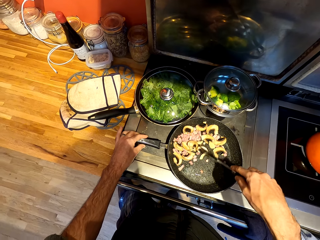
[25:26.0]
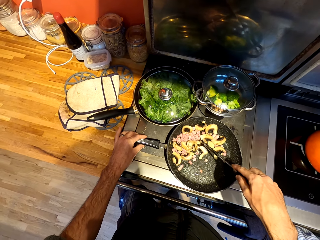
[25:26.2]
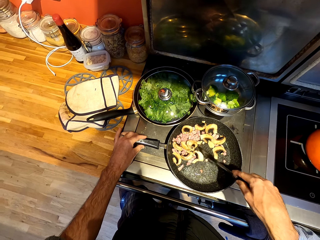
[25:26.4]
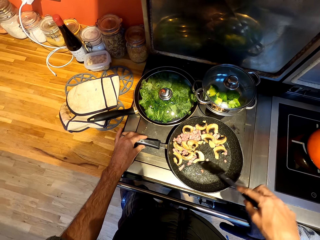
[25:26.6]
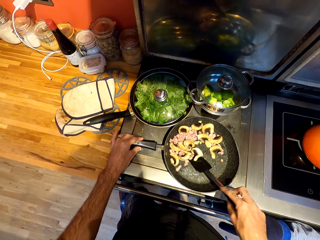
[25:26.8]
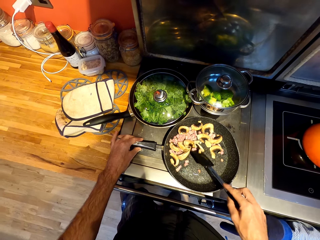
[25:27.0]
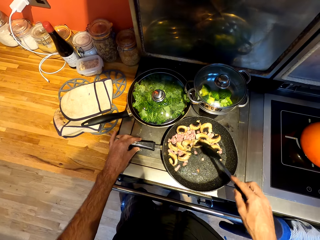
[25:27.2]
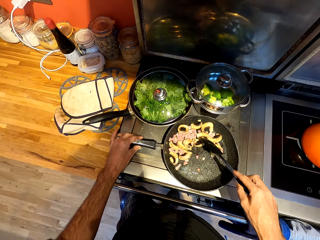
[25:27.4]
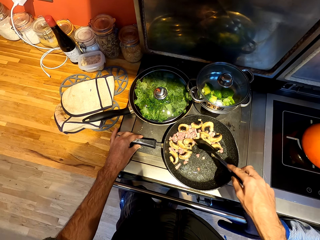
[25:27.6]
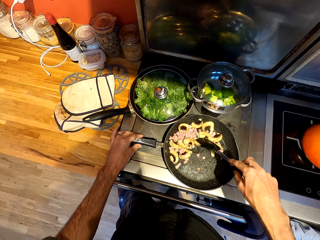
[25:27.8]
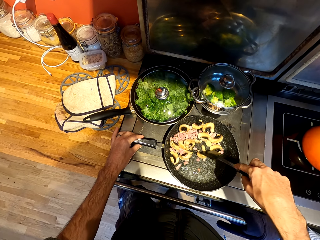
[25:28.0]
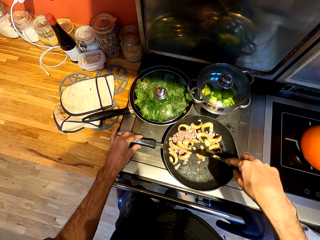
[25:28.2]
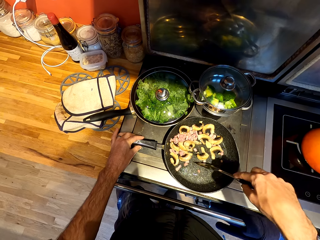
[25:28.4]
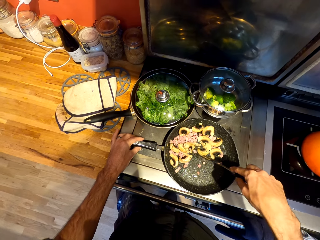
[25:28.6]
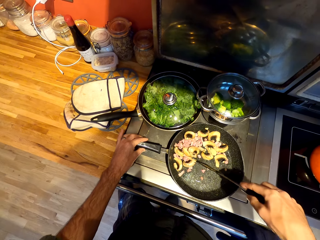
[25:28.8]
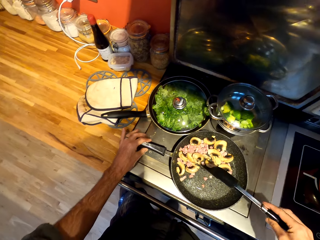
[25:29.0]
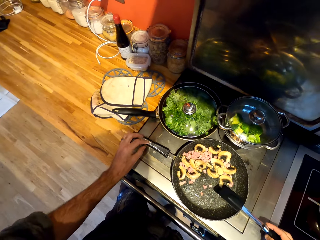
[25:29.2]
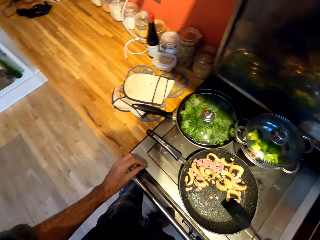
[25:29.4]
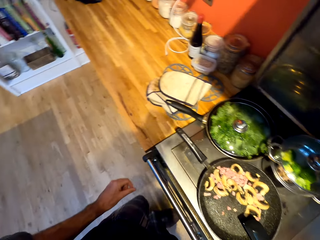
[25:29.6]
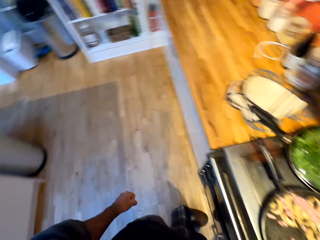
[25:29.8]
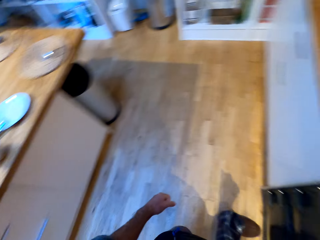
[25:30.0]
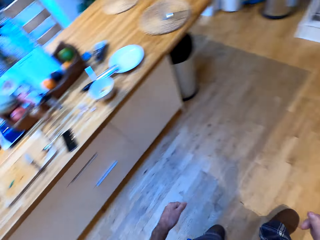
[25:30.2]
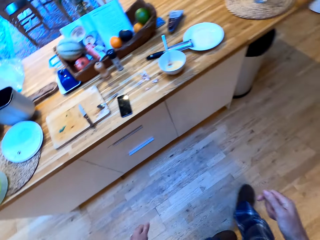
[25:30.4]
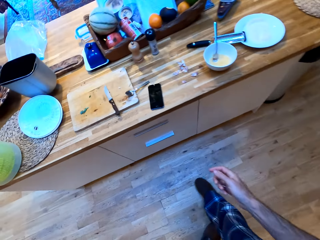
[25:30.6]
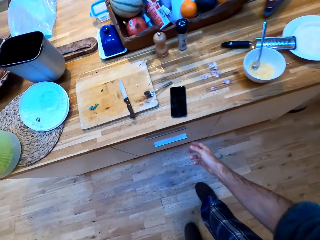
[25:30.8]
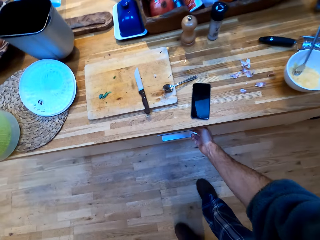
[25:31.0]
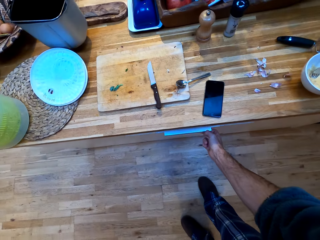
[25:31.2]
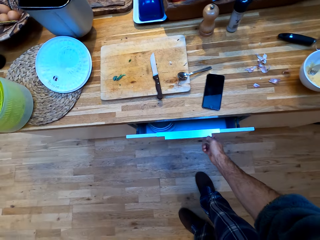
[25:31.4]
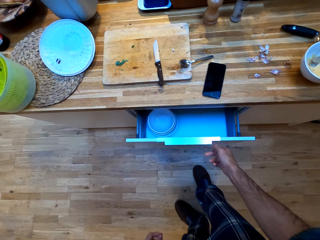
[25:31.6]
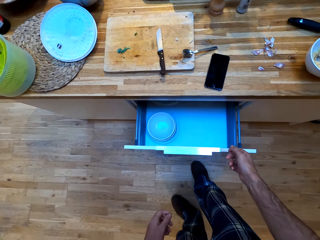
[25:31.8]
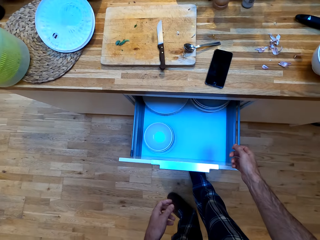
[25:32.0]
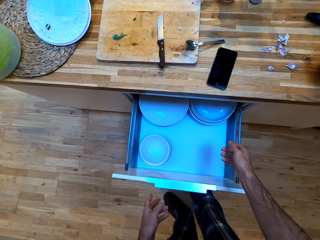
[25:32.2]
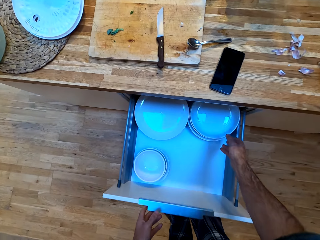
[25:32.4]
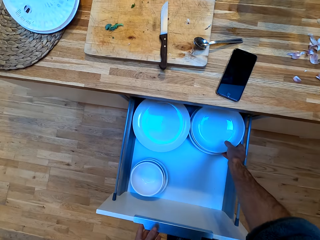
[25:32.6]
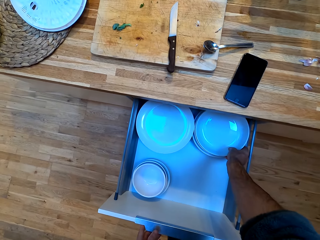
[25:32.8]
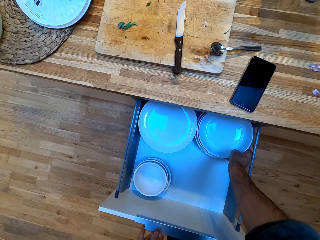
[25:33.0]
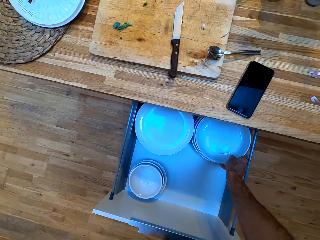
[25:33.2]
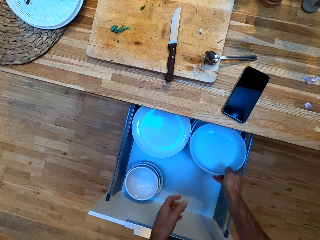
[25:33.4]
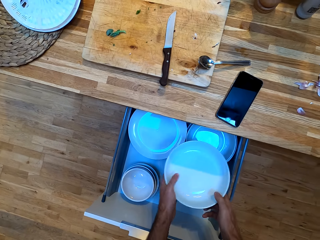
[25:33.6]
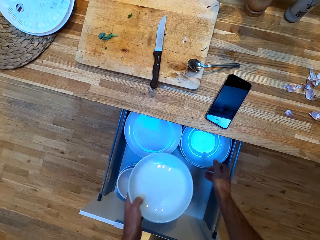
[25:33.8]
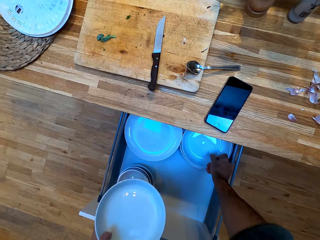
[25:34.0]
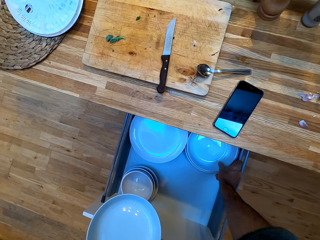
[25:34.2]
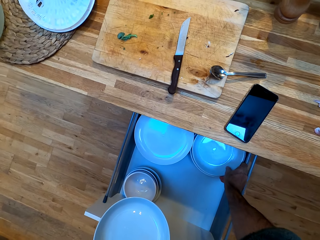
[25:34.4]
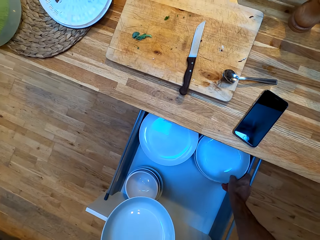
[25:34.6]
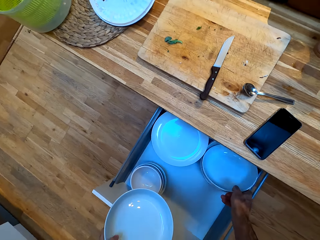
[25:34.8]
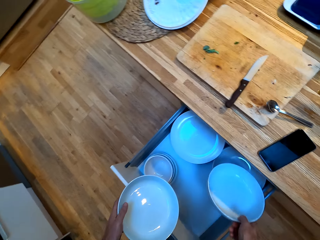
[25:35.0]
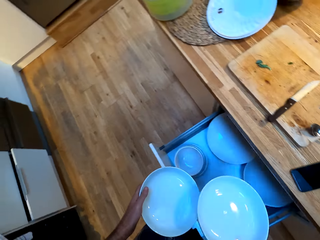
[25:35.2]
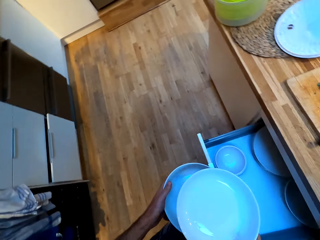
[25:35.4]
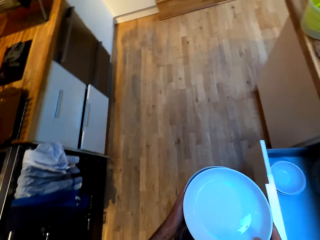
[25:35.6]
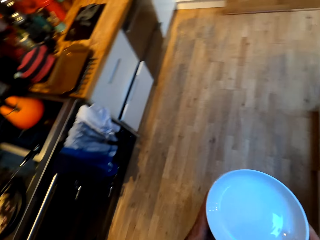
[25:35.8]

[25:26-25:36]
The camera wearer walks around a kitchen. They open a drawer. They pick up plates from the drawer.

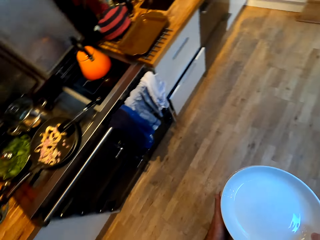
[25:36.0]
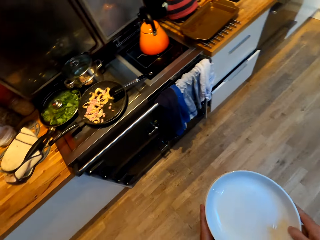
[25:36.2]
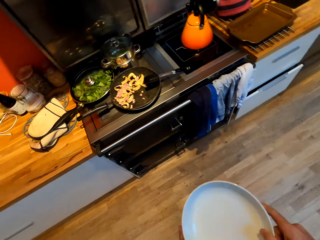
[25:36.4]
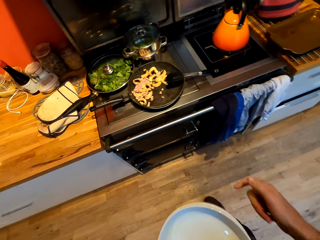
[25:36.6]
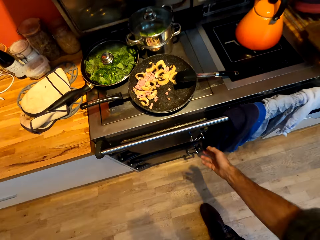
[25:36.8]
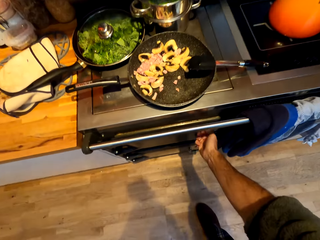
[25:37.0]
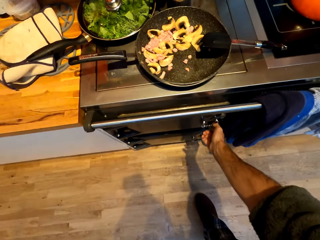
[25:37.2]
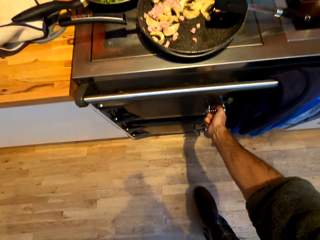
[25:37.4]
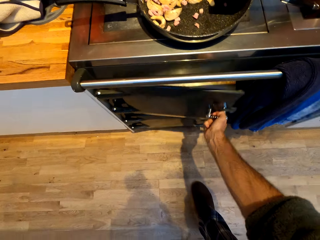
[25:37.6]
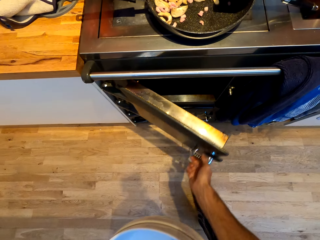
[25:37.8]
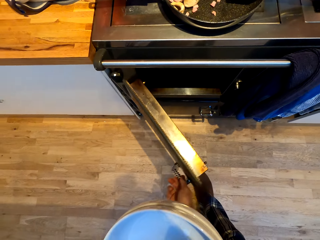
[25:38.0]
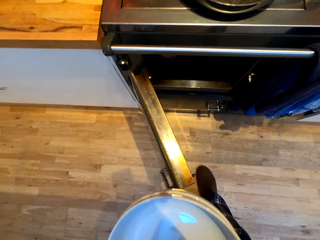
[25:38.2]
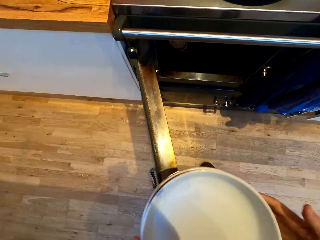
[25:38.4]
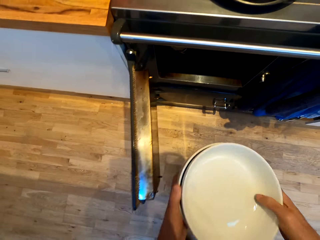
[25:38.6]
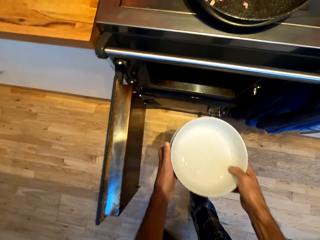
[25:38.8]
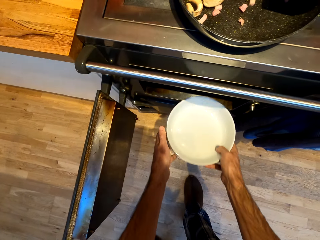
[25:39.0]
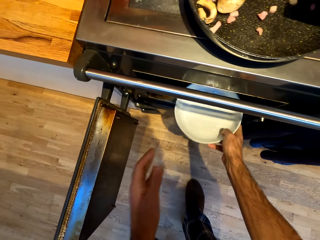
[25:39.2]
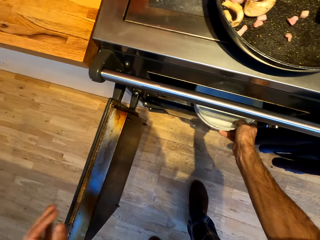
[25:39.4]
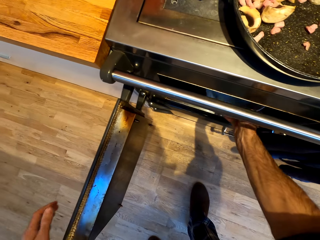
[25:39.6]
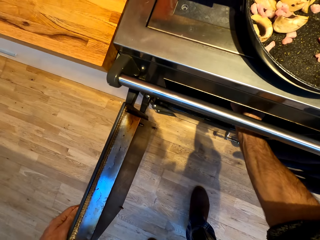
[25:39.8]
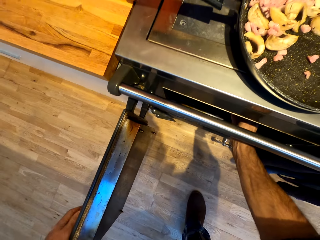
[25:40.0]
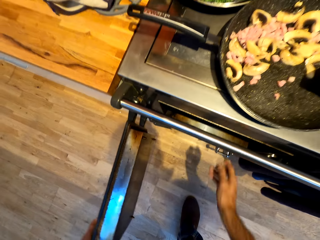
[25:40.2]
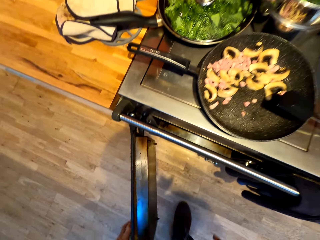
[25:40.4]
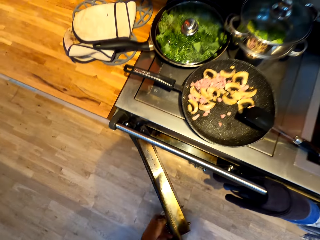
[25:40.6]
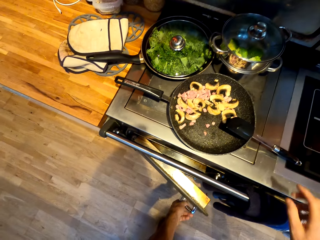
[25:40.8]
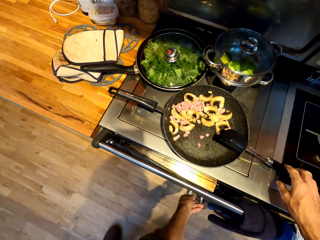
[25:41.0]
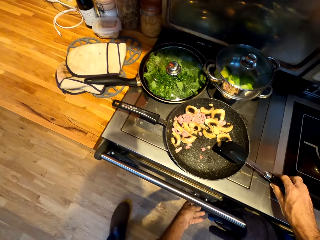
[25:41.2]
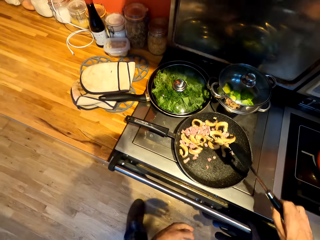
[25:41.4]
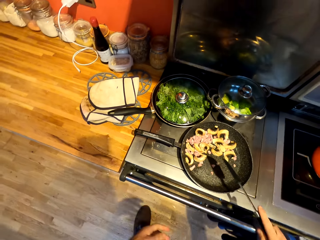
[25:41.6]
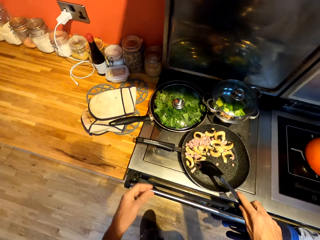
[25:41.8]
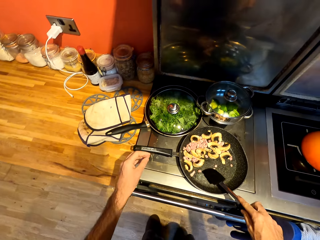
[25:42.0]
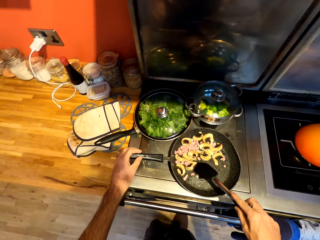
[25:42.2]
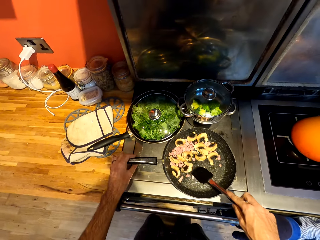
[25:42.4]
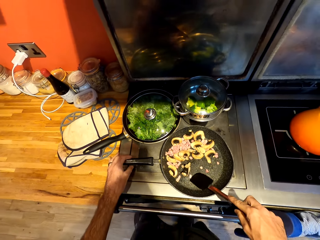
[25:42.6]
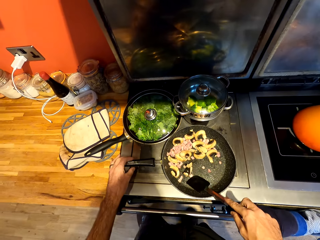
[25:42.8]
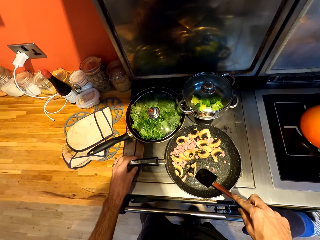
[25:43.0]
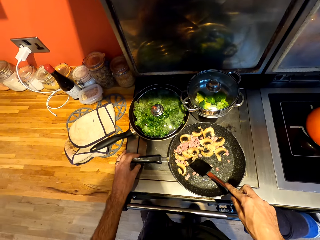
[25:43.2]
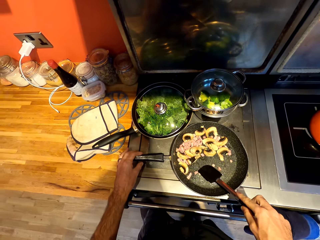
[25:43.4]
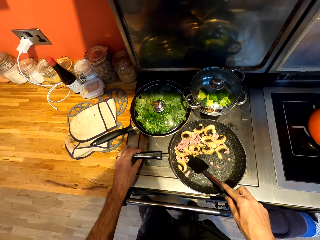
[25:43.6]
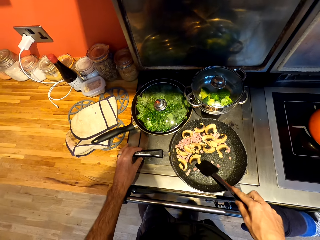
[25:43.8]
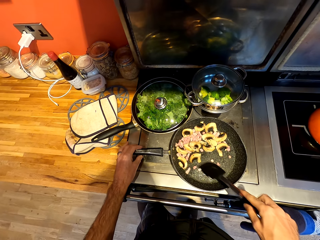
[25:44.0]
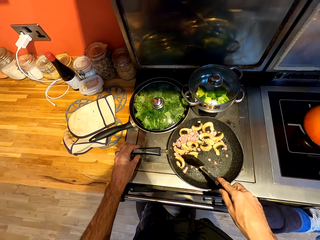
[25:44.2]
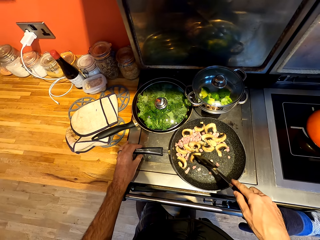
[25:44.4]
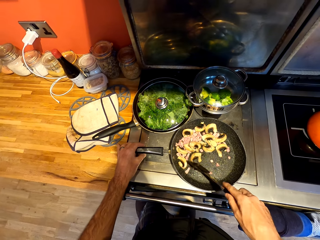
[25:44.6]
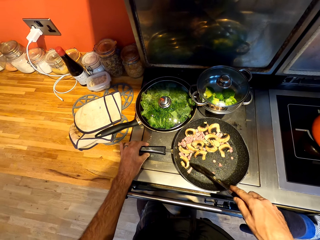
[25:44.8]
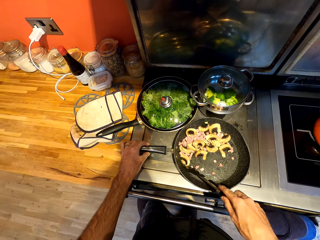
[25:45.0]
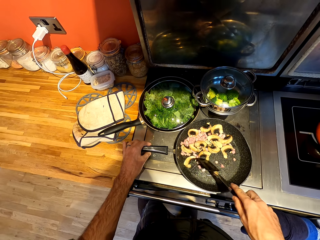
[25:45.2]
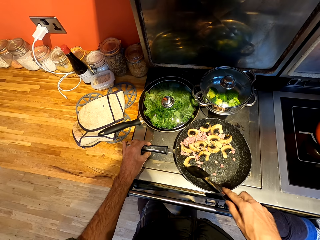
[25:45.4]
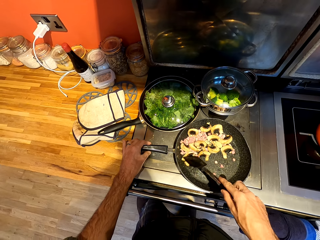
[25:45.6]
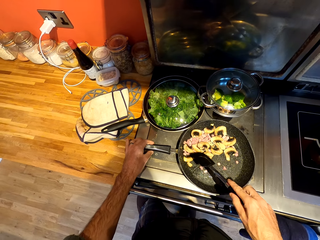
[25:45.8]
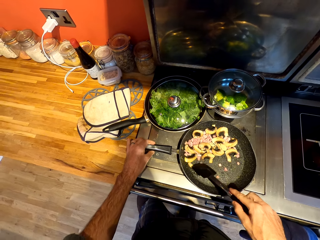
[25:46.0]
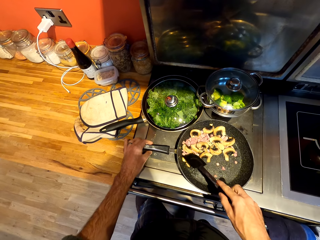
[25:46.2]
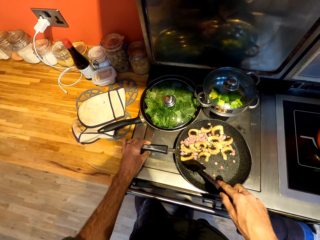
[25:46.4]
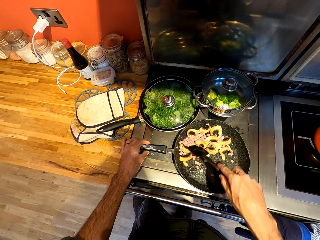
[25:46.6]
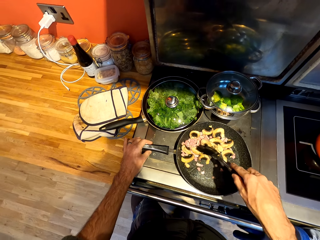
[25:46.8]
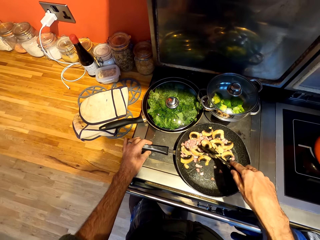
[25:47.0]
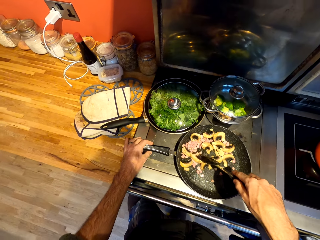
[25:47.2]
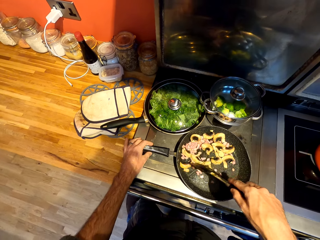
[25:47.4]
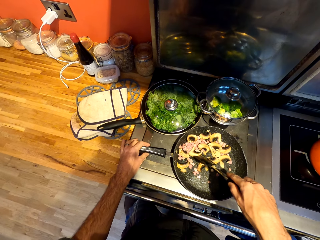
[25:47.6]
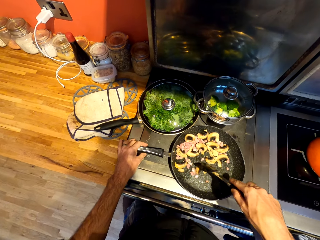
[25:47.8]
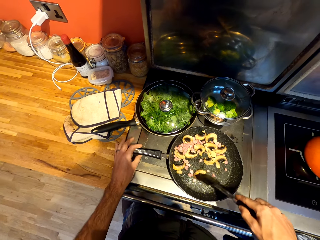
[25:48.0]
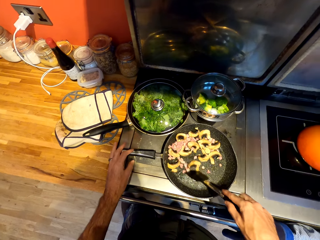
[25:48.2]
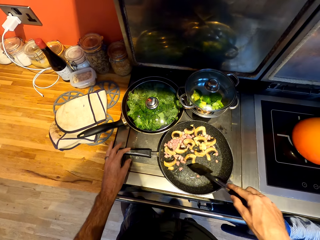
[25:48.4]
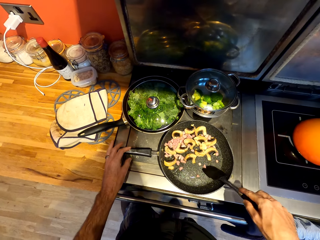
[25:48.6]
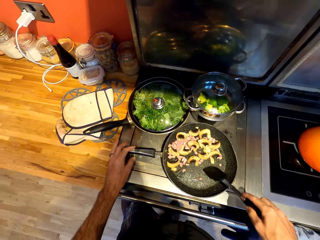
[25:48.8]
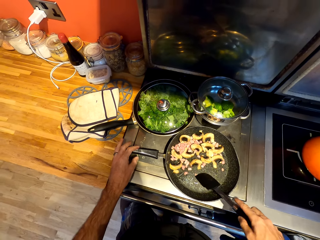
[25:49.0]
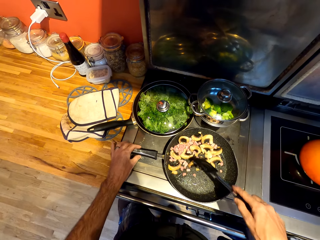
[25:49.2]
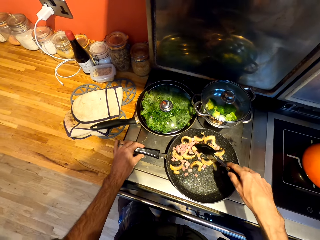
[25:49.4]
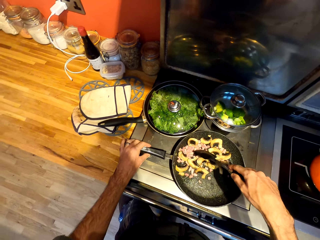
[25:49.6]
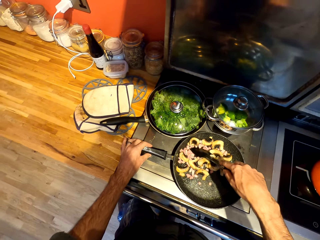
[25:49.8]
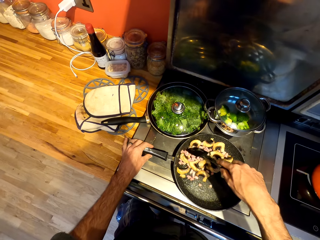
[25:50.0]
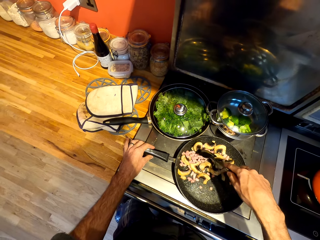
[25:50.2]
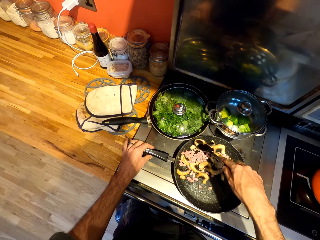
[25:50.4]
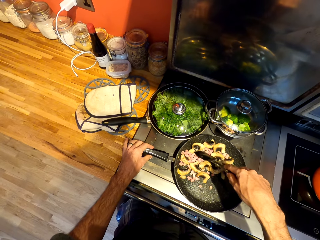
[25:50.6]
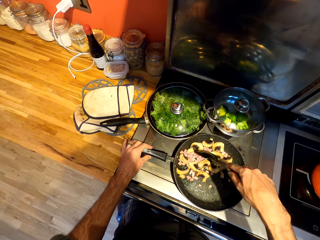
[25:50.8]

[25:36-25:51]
The camera wearer walks around the kitchen. They open an oven. They put the plates in the oven. They close the oven. They pick up a spatula from a pan and stir food on the pan with the spatula.
